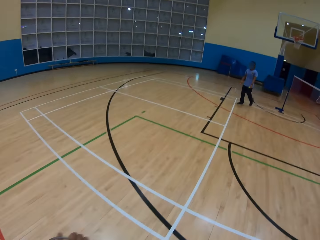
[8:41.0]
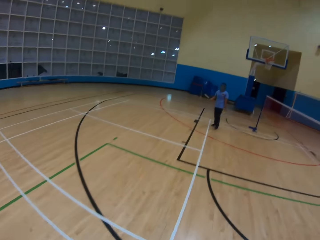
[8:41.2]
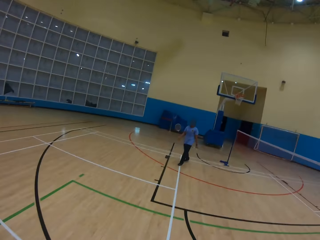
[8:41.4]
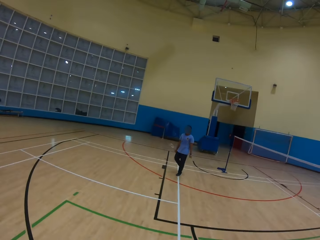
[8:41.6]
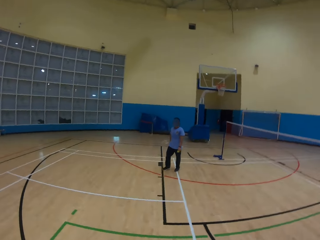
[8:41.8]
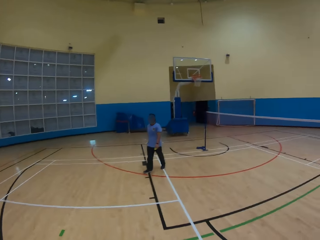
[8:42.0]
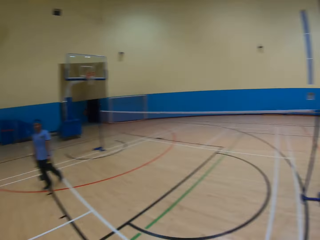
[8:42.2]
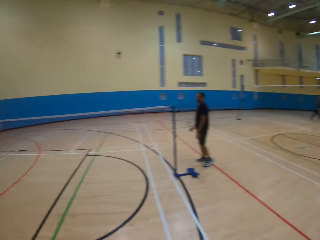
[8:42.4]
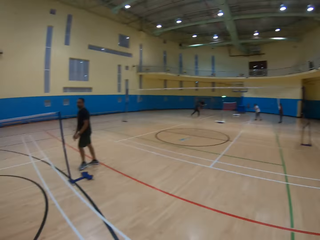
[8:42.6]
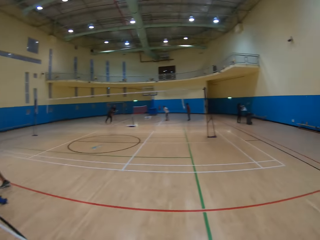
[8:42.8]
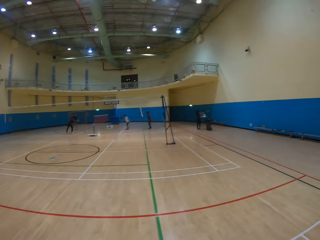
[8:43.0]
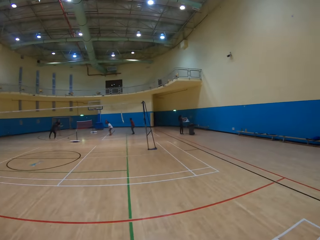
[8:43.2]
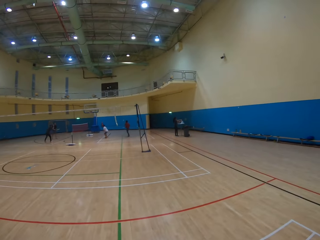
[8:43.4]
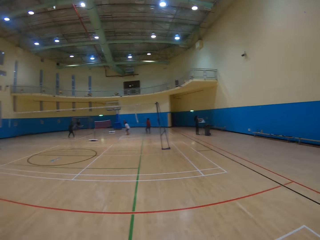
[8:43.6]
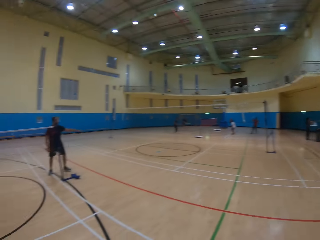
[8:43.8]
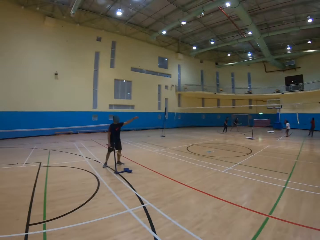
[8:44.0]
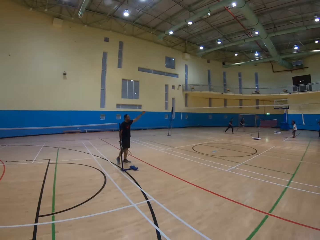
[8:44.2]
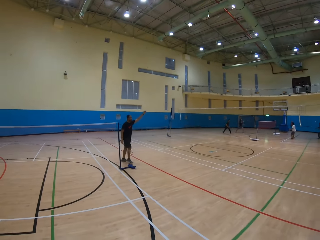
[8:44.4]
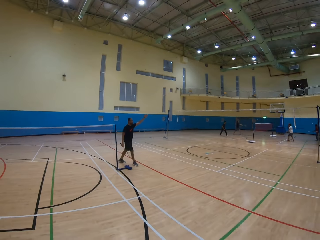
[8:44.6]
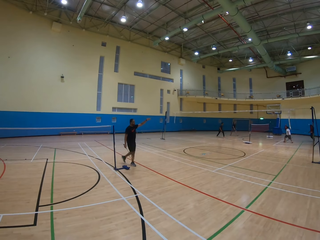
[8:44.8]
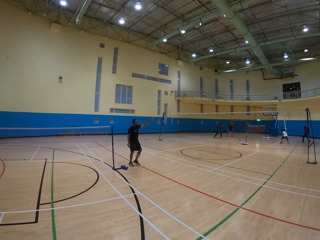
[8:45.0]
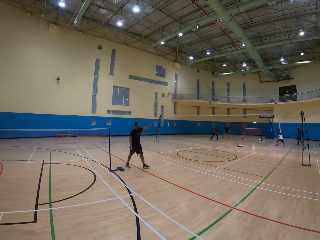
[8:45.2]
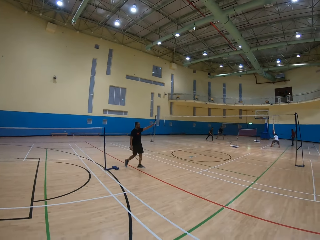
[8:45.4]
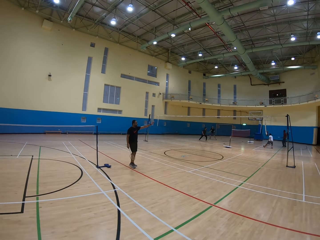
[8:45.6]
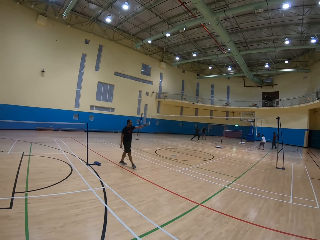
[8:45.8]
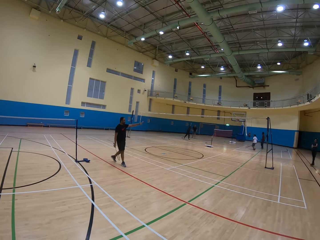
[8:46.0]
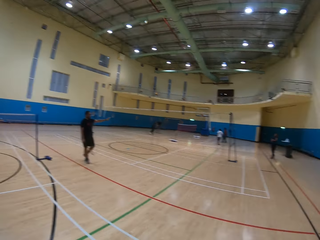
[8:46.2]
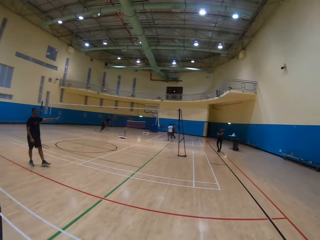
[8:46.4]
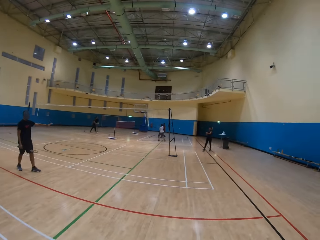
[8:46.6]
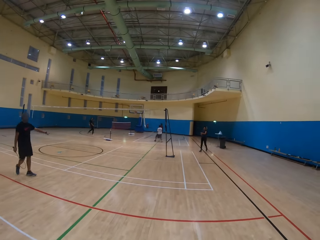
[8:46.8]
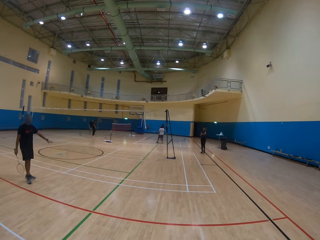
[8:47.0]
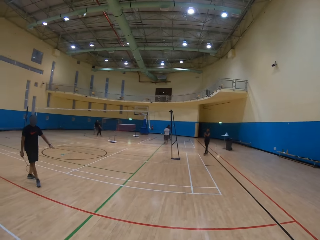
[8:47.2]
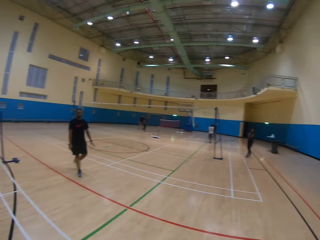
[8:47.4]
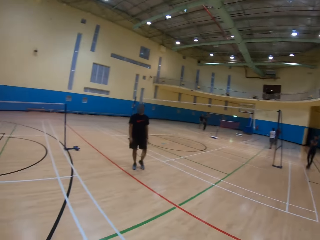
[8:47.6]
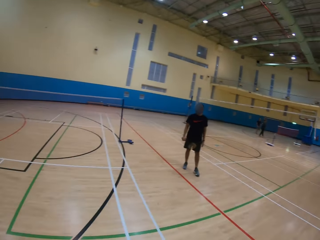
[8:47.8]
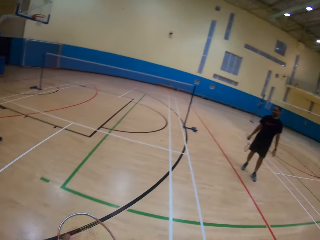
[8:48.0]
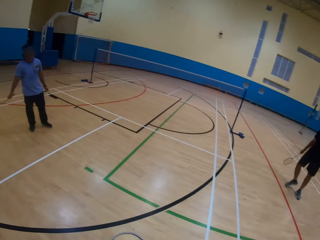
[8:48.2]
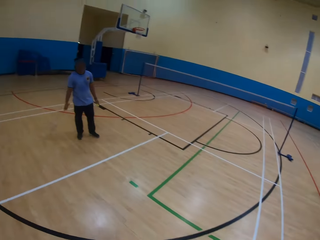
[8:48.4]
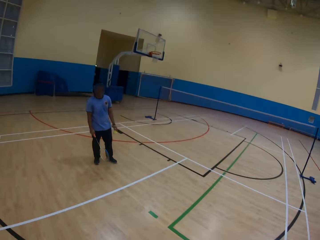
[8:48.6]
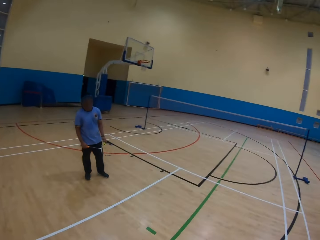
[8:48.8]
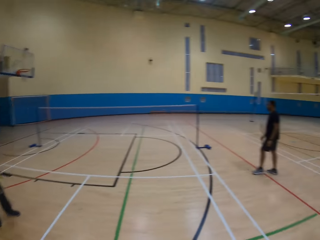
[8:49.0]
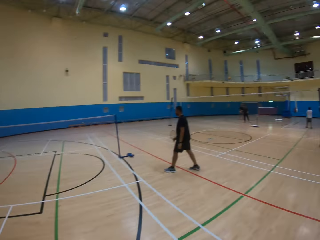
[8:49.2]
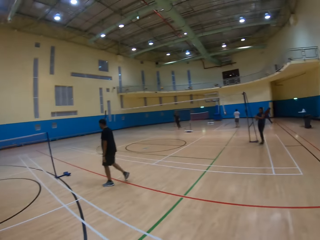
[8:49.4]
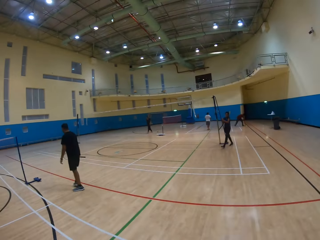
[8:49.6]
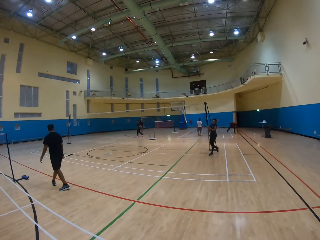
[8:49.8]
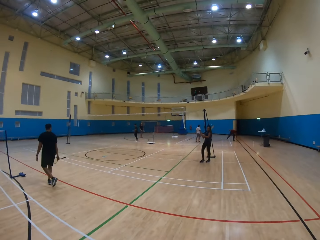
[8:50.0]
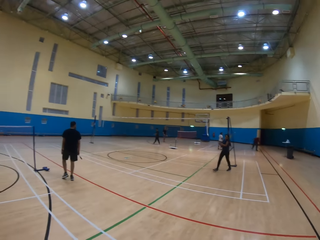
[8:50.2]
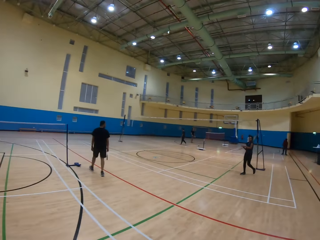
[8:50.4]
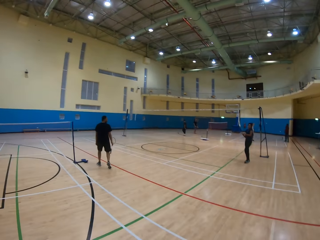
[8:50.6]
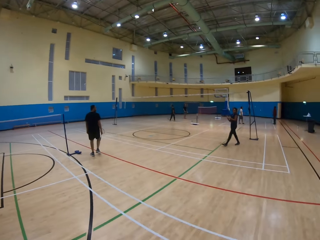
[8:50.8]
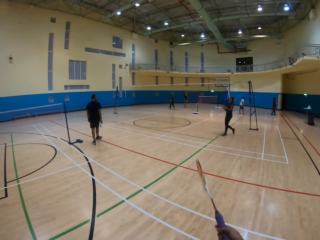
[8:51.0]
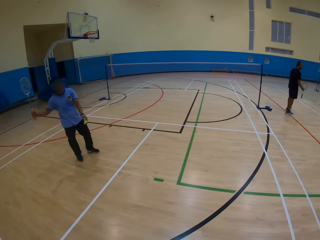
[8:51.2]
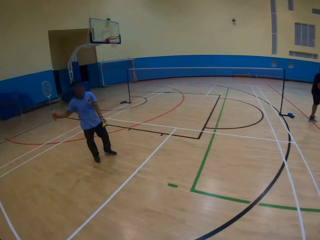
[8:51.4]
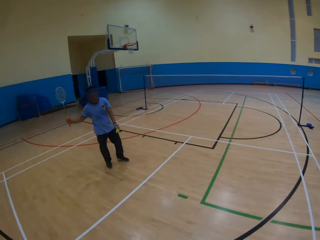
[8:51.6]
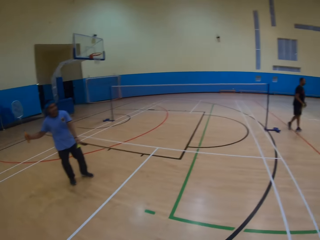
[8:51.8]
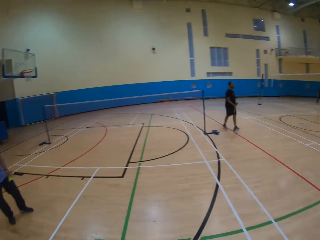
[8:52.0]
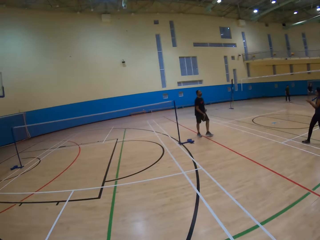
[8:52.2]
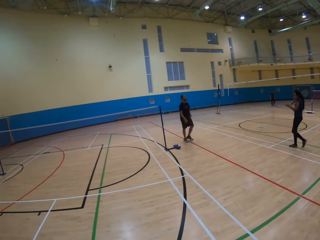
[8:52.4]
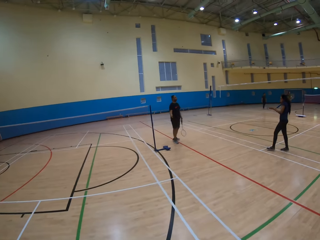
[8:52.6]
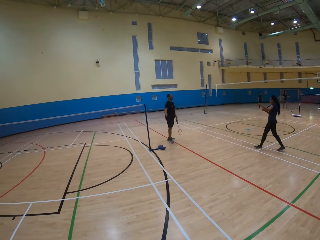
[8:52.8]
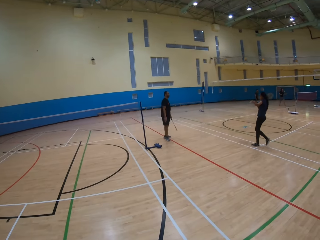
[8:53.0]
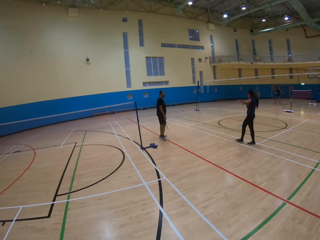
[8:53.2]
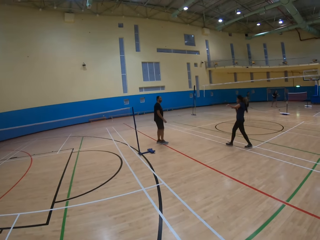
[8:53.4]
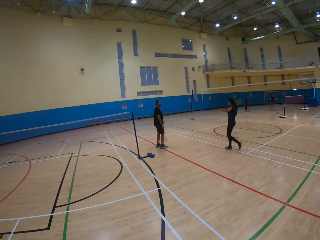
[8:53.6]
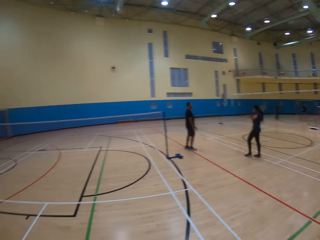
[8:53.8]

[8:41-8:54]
The camera wearer looks around. A man gestures out. A lady walks in the pitch.

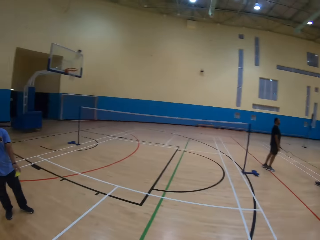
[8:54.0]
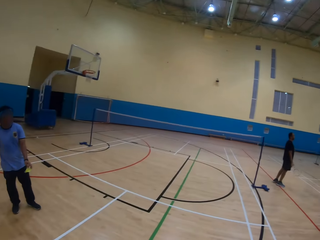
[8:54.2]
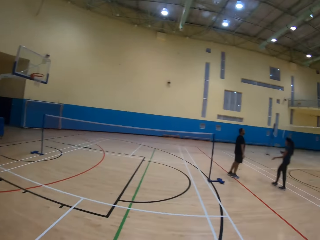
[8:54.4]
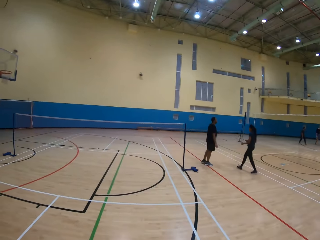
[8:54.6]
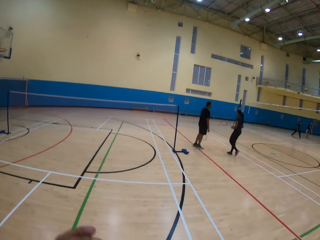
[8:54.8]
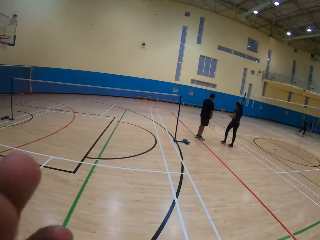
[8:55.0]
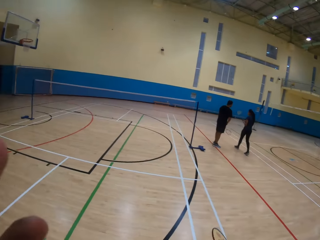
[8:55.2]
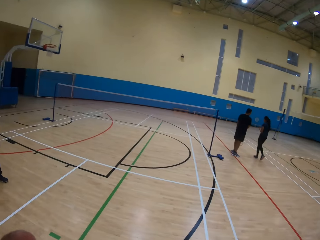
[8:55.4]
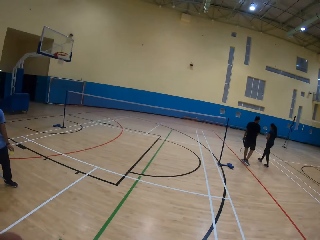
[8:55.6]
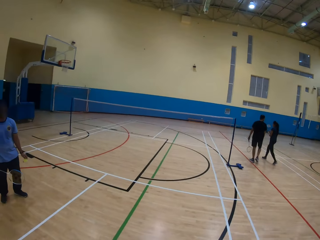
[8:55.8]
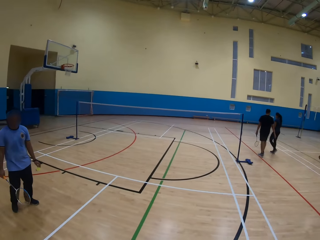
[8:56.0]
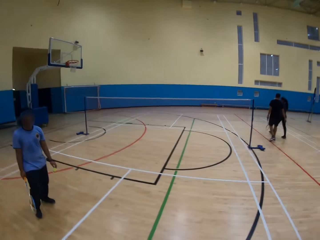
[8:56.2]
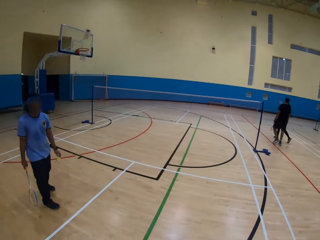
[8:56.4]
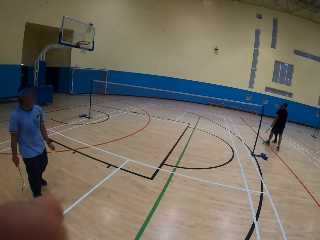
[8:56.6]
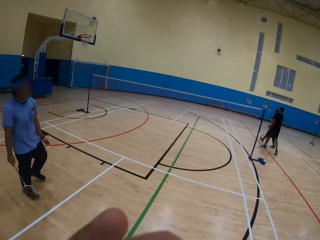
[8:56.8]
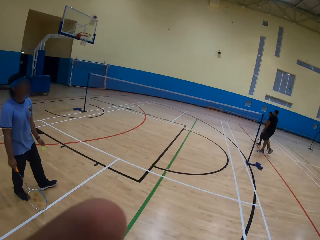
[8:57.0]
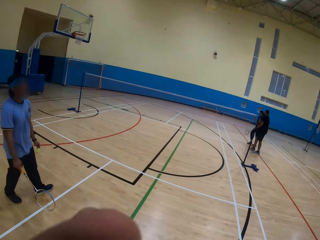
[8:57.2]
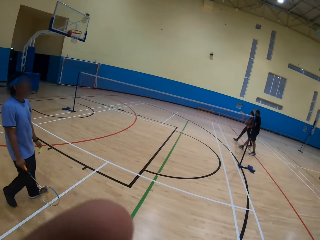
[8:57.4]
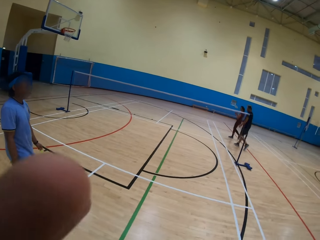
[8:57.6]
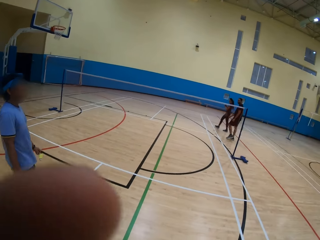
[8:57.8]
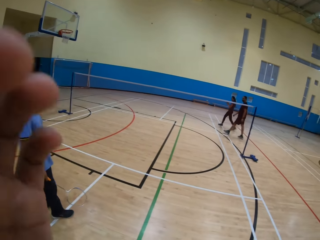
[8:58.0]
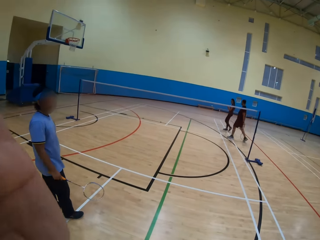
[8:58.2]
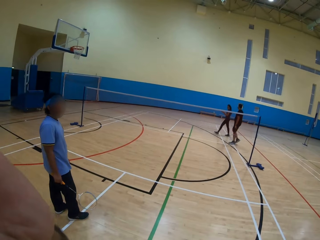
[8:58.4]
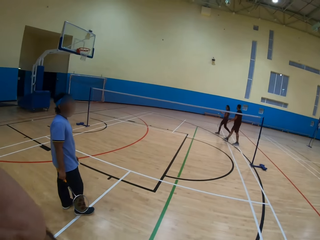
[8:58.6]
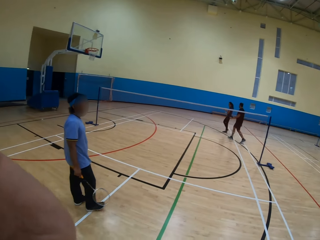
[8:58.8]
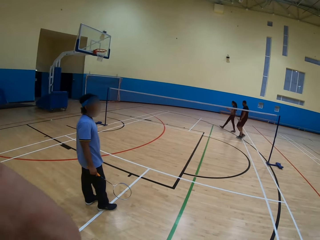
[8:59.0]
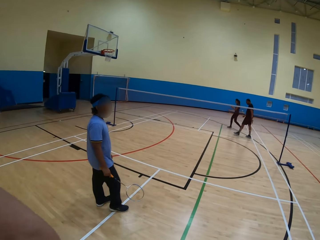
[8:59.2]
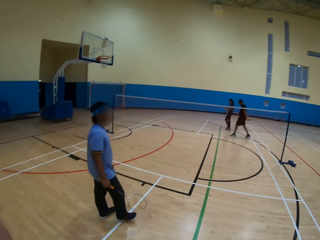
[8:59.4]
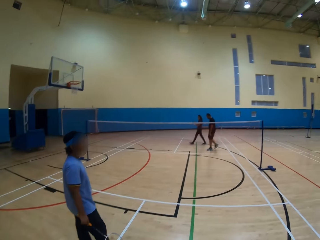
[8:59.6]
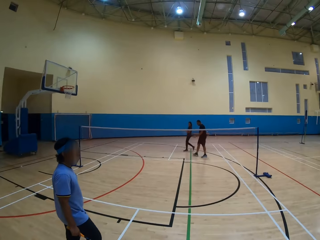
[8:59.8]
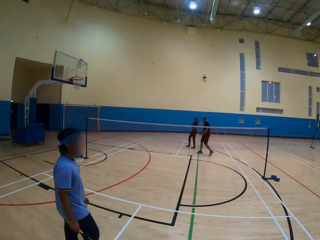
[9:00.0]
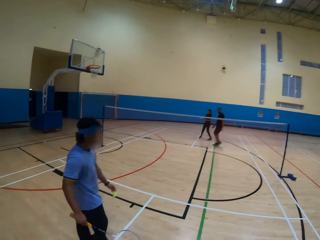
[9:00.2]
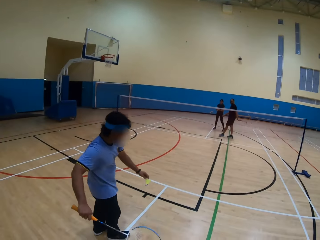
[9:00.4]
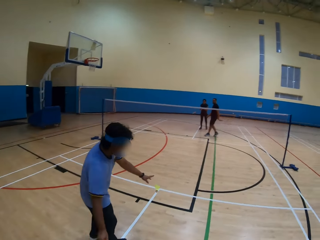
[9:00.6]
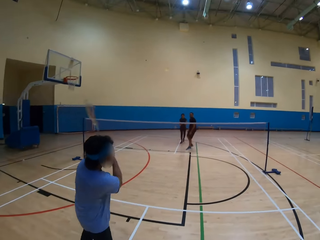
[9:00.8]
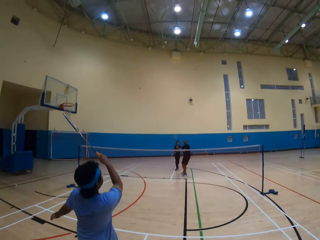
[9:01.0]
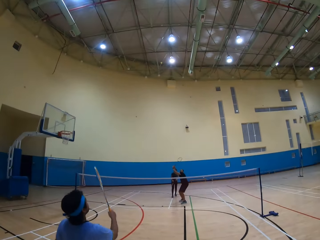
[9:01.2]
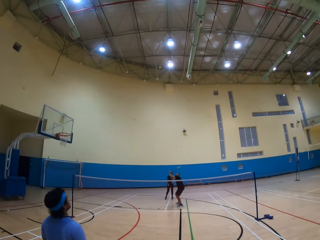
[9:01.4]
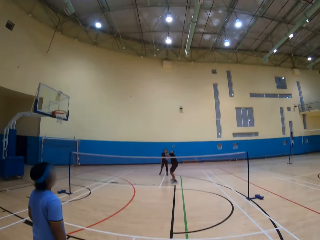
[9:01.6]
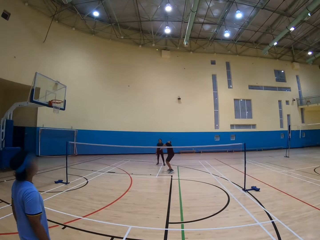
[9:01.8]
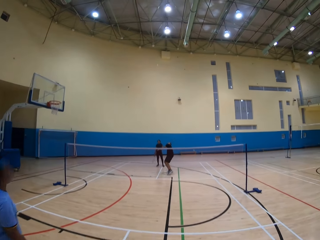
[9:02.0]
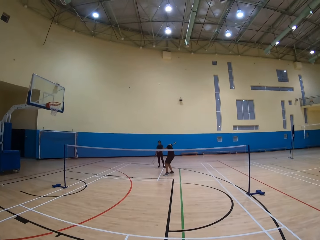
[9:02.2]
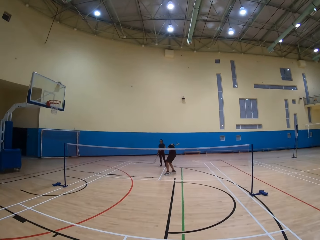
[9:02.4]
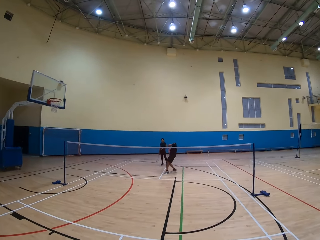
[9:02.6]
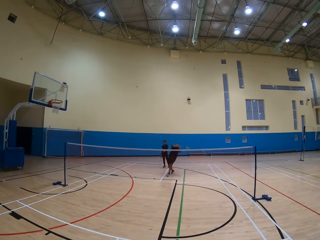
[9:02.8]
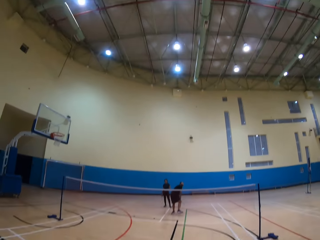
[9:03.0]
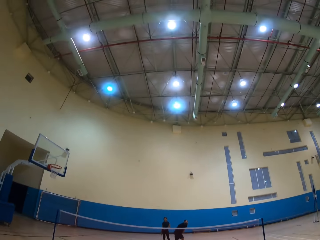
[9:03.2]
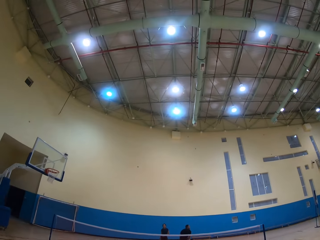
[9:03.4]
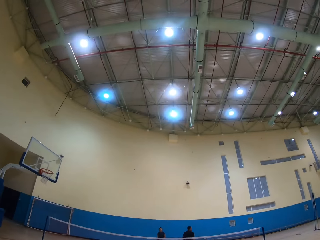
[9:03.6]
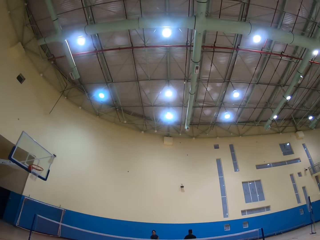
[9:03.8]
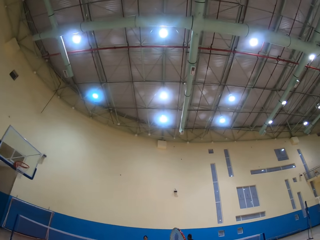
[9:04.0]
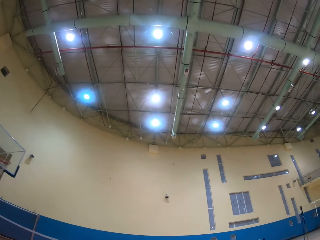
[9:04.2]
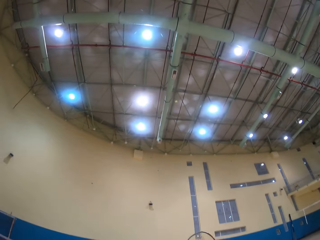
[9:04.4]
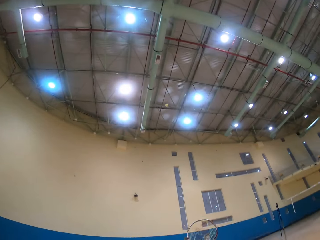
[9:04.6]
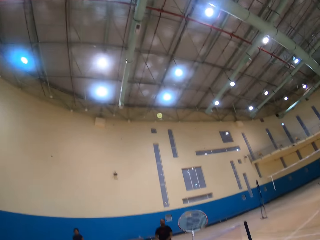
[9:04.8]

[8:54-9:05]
The camera wearer talks to a person. A man throws the ball. Another man throws the ball.
